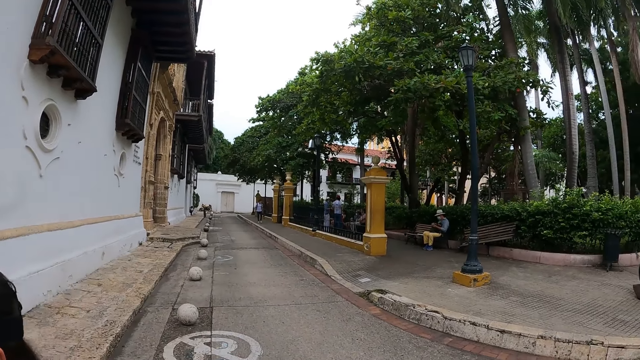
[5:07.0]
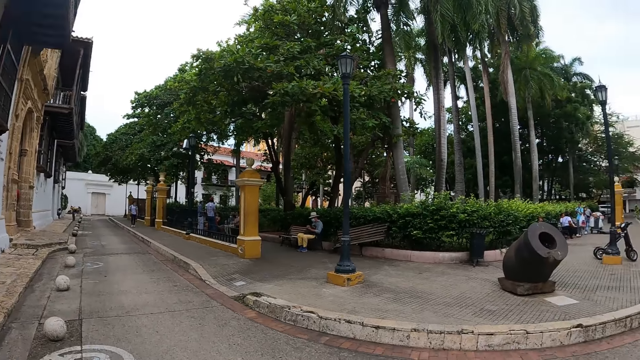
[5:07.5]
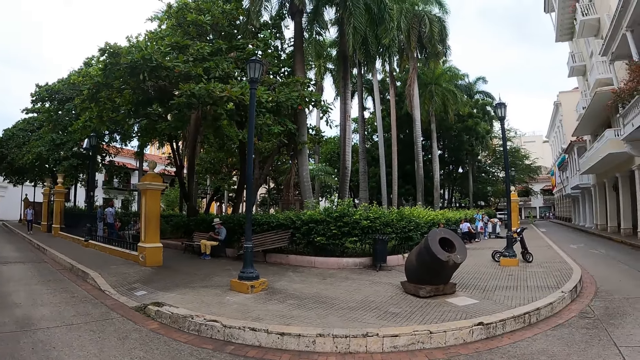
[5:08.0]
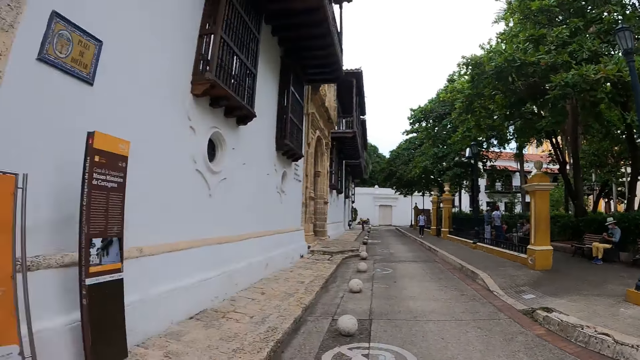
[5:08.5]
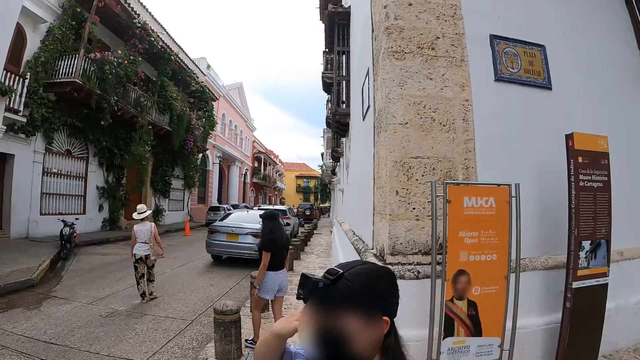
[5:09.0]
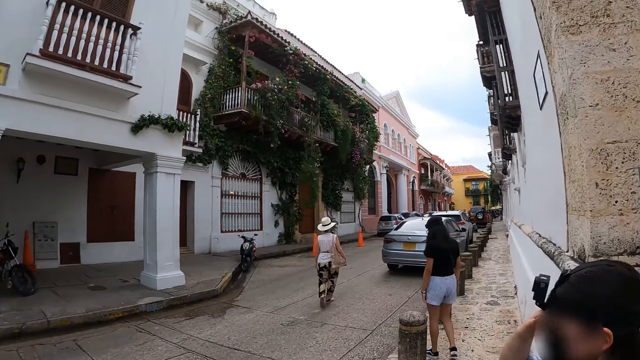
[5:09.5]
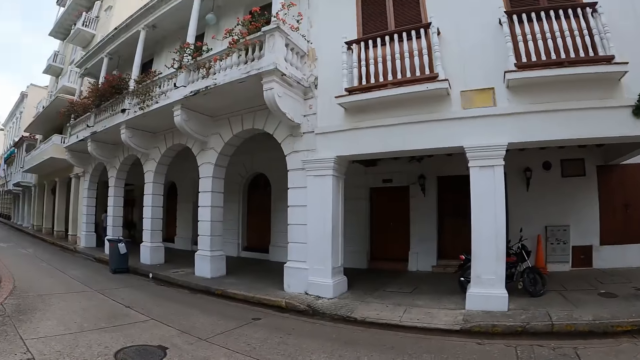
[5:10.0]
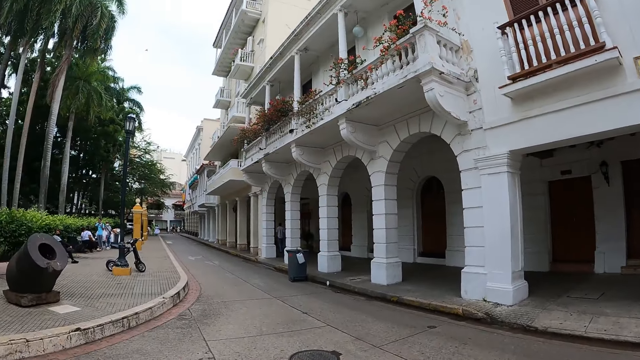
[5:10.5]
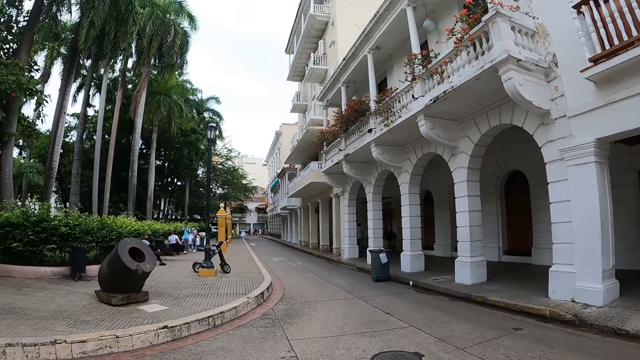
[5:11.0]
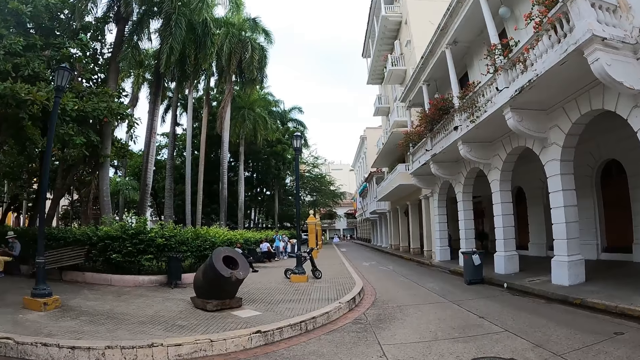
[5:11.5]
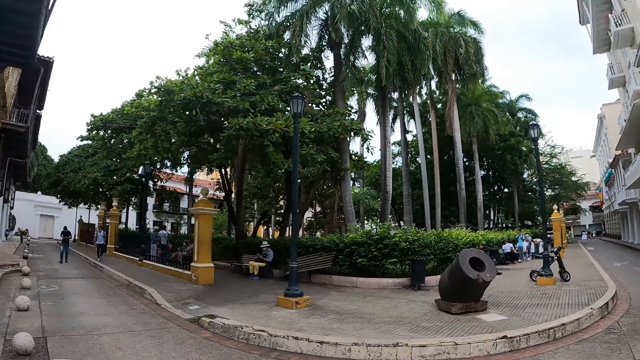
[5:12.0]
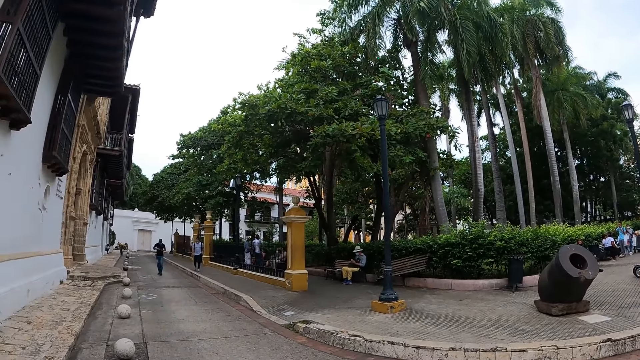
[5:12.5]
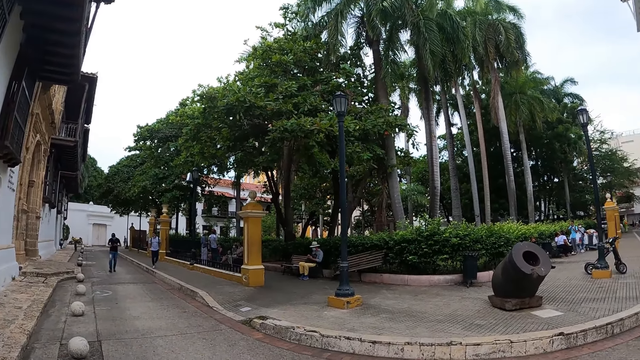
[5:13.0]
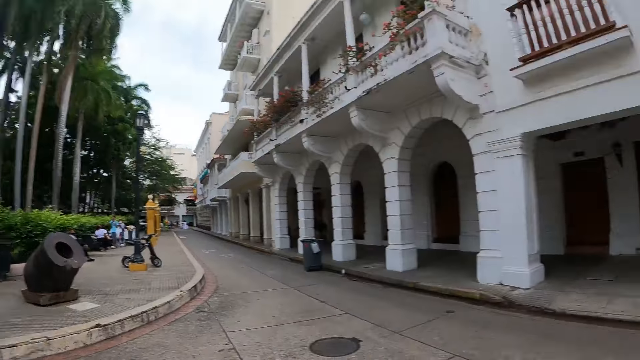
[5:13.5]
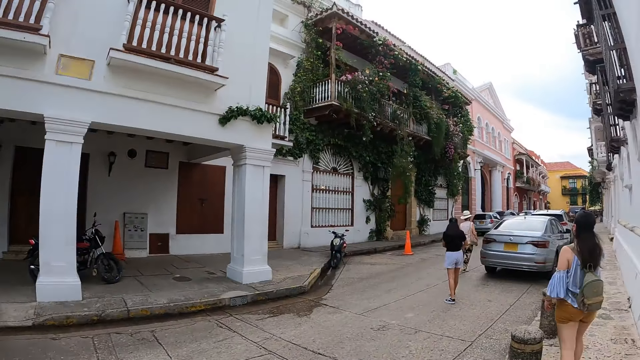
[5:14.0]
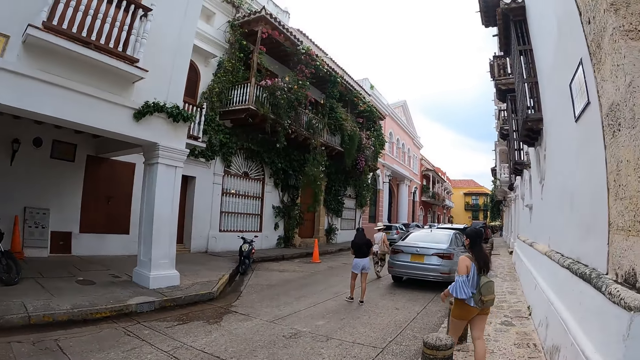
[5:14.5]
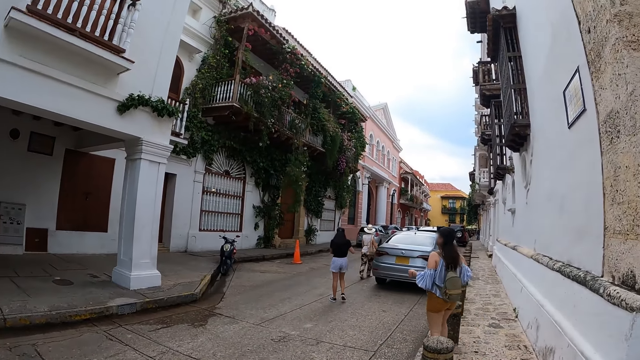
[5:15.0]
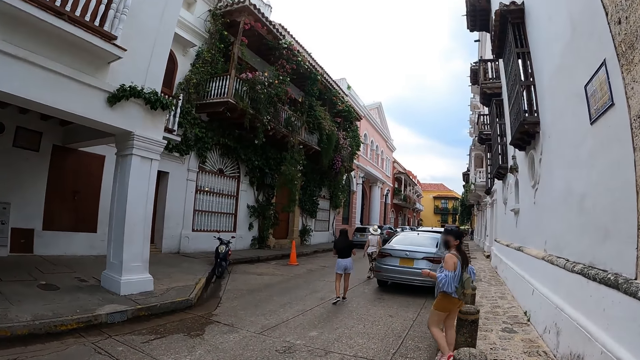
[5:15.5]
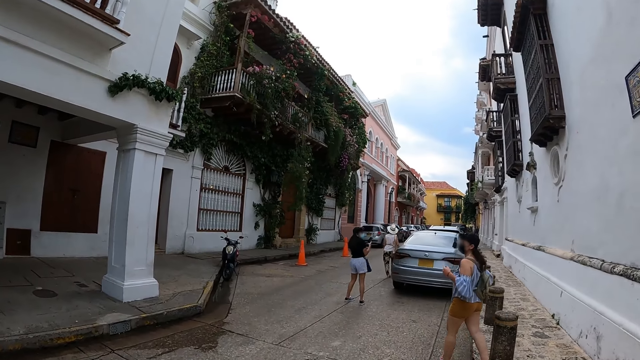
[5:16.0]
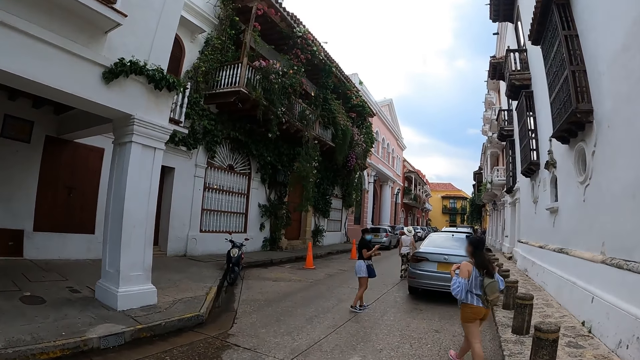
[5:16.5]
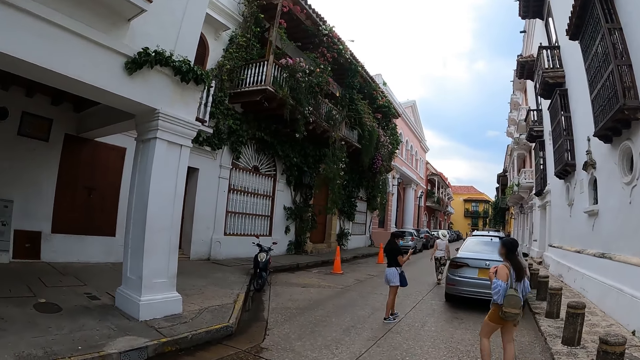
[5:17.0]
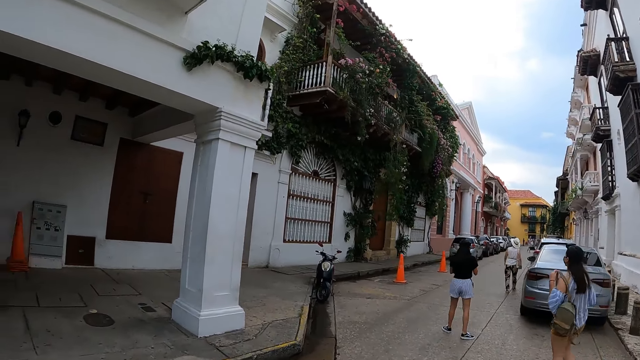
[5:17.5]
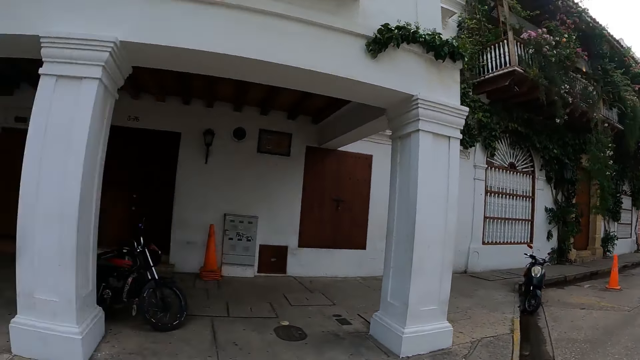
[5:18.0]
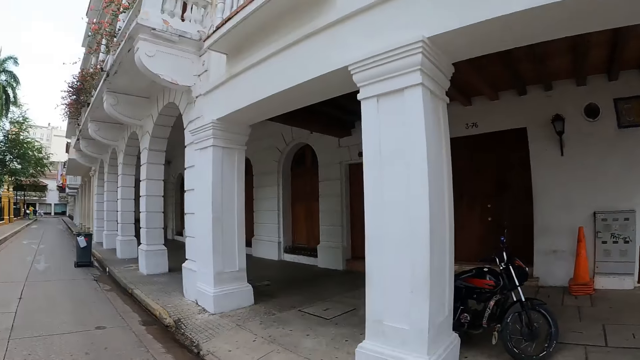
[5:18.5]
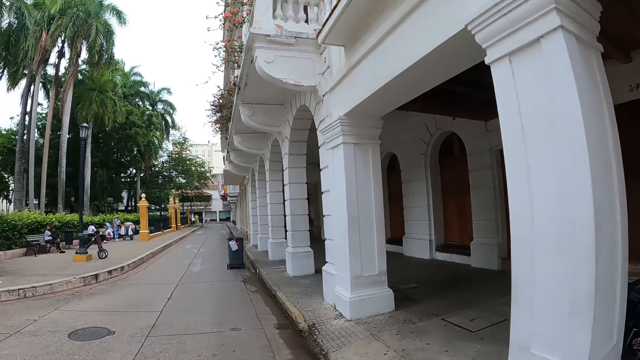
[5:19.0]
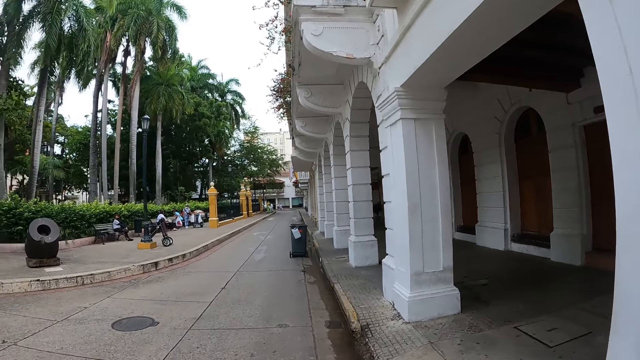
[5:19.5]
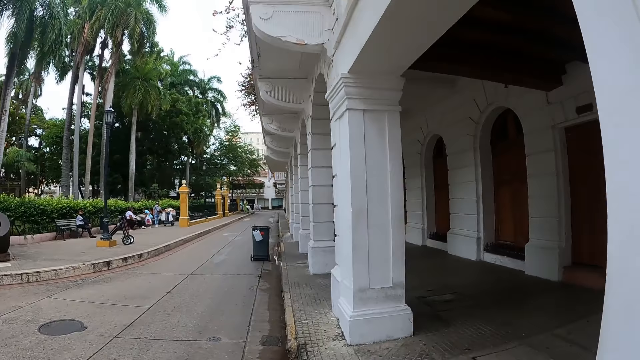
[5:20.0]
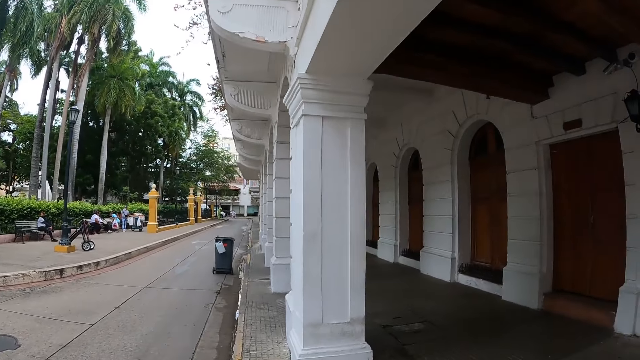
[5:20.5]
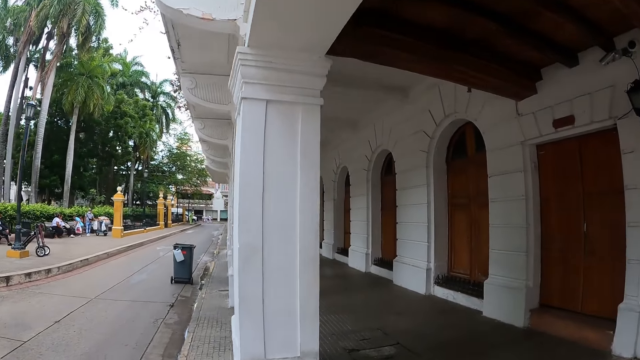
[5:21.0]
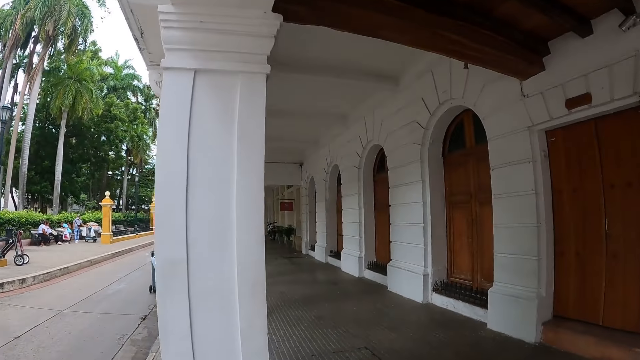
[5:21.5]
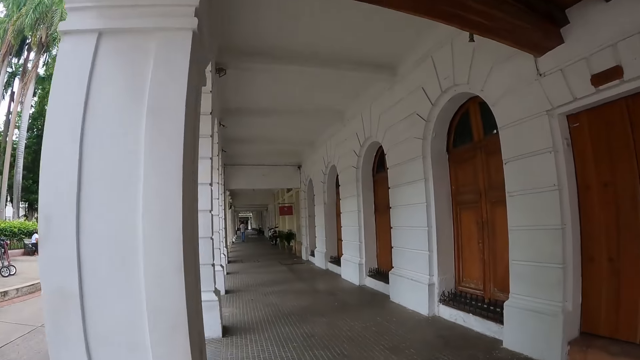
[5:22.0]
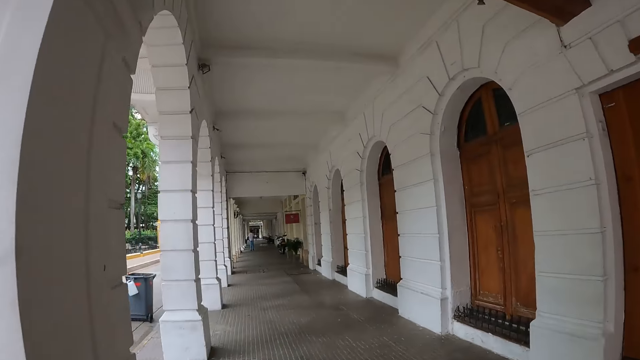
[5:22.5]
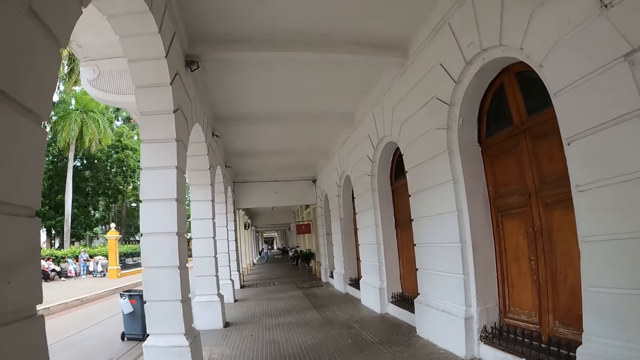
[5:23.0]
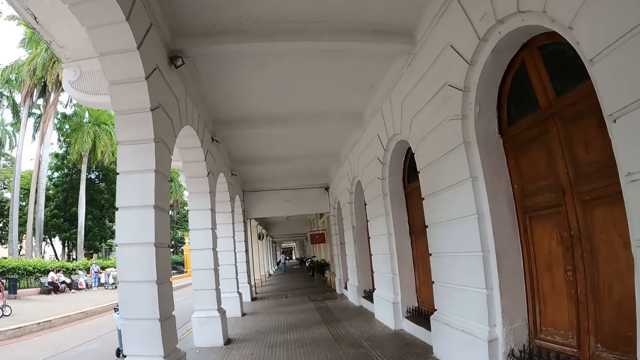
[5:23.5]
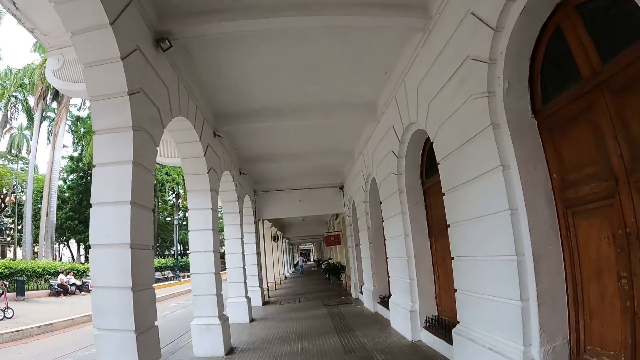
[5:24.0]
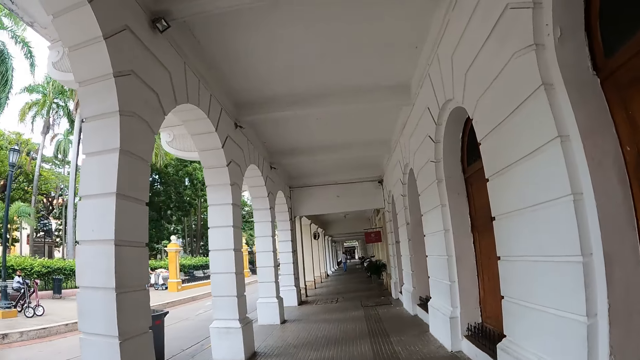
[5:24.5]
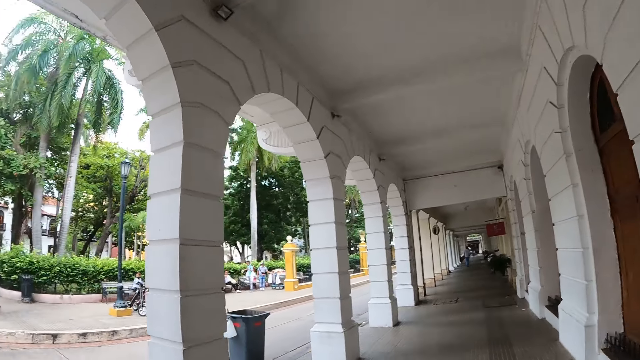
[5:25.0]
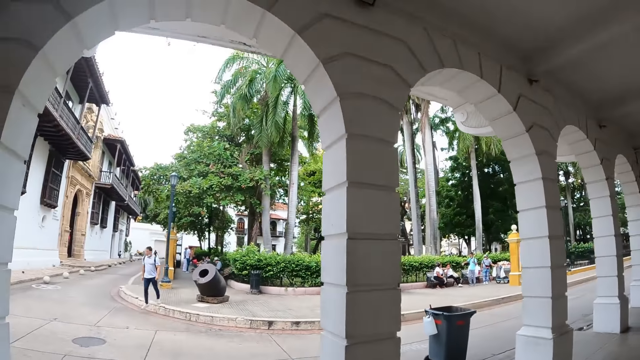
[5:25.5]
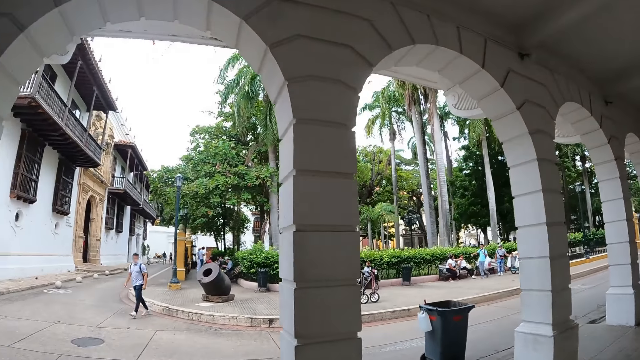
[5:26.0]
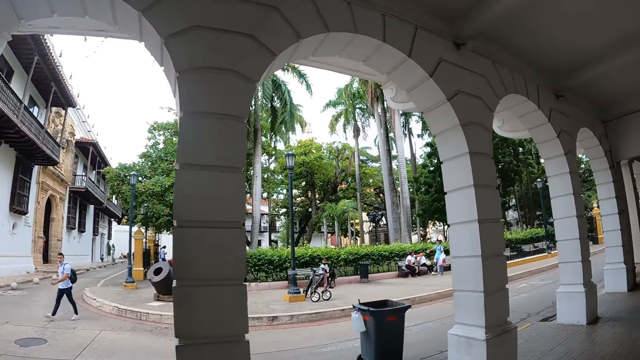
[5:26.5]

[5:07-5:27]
The camera wearer walks along a building's verandah. They look around.
